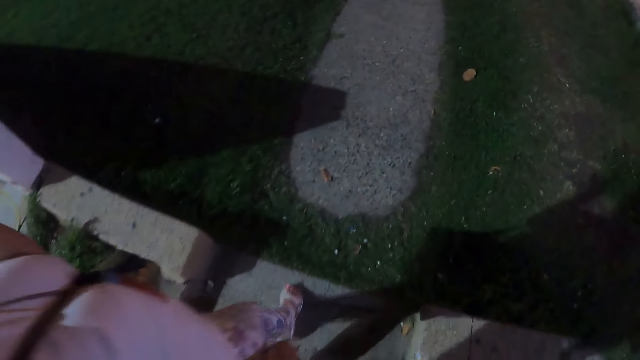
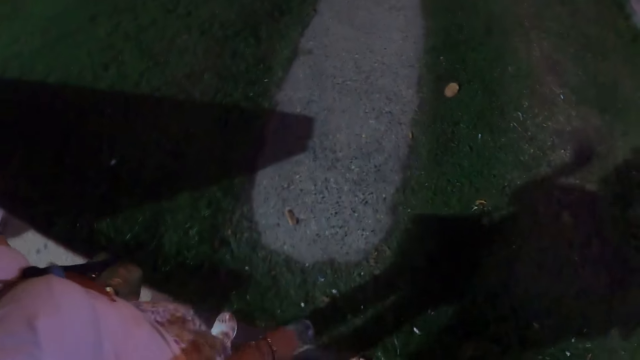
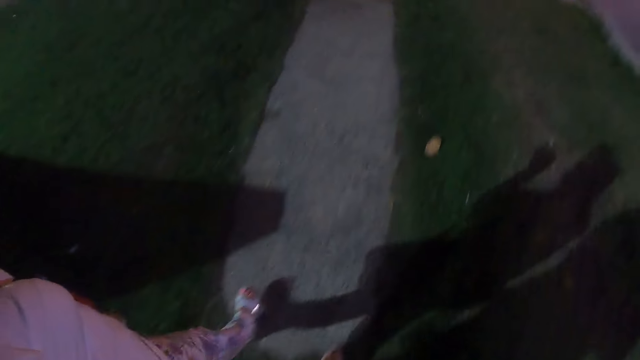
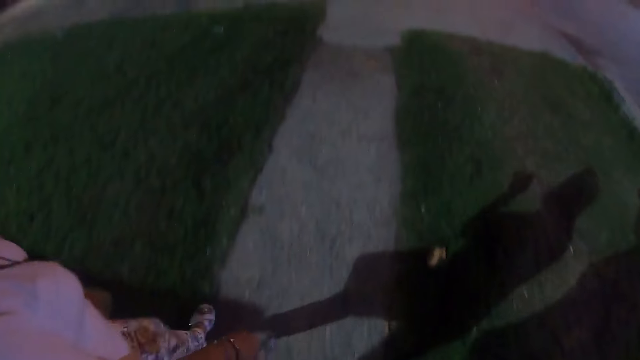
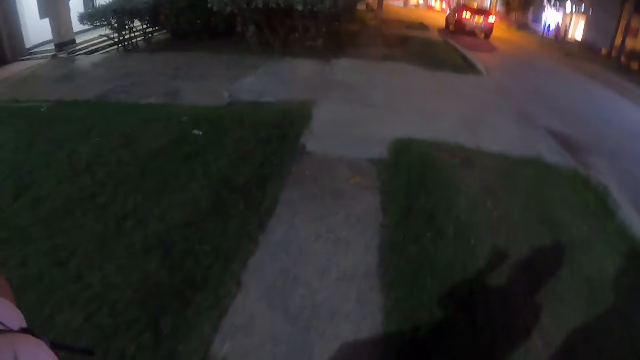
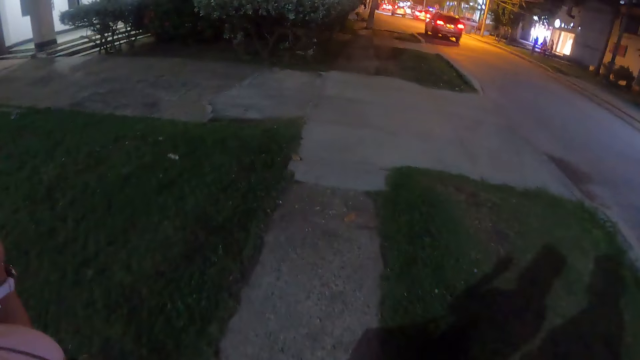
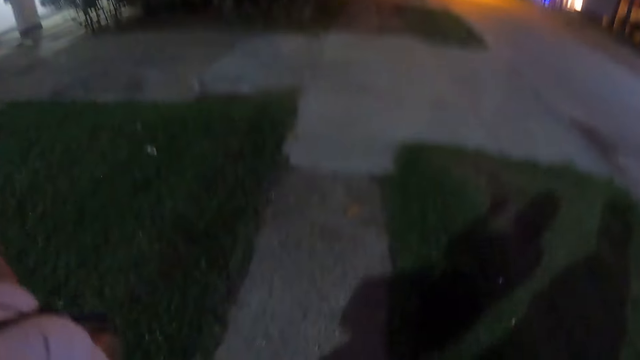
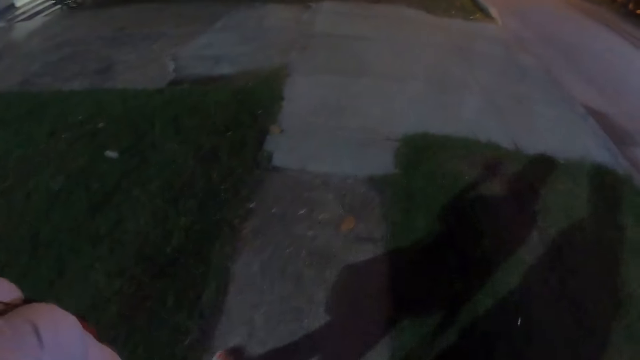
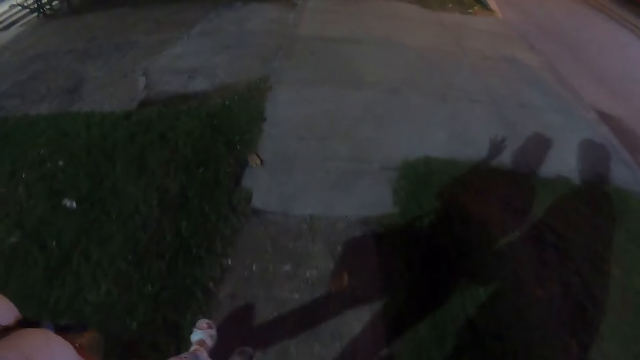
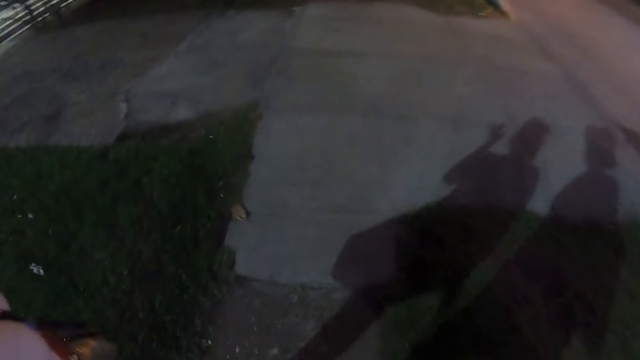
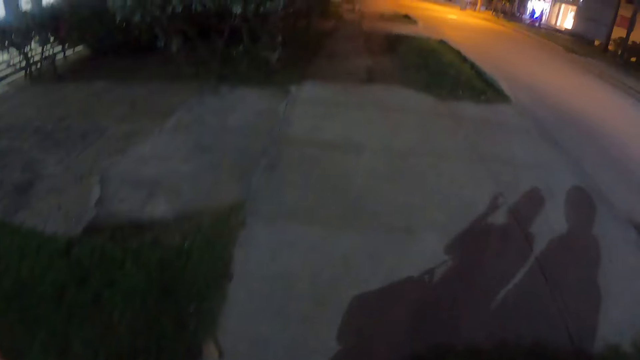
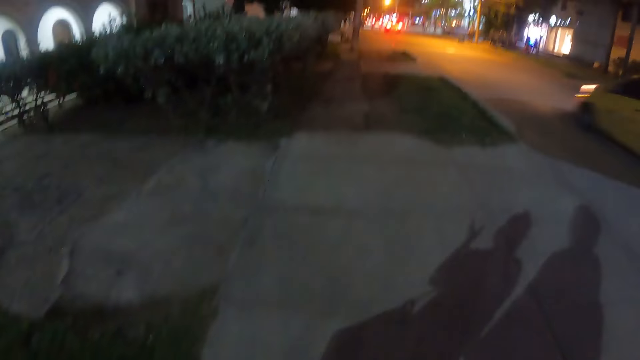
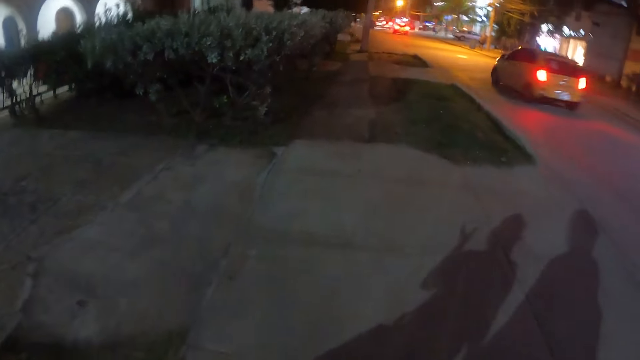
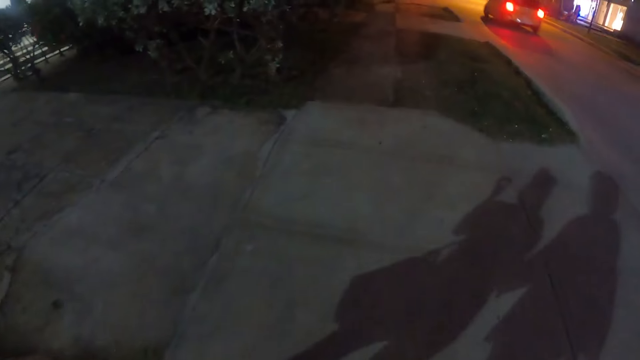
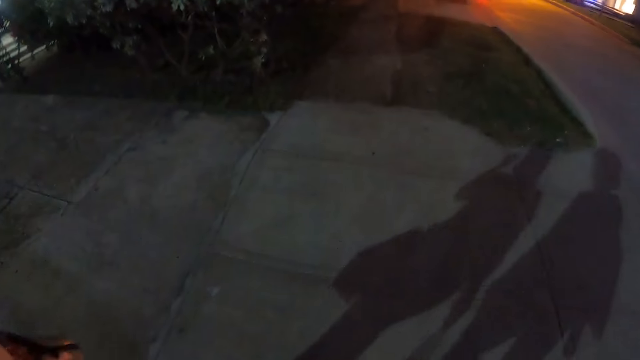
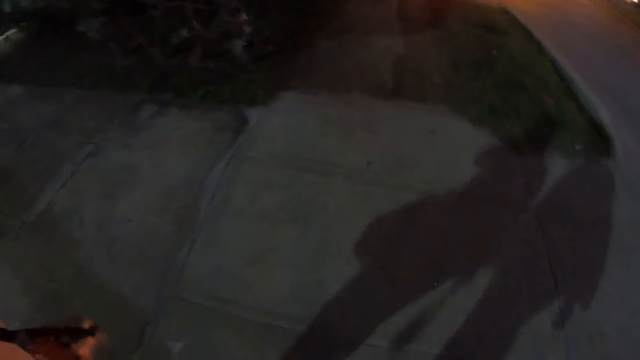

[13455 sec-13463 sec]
The camera wearer walks along the streets.

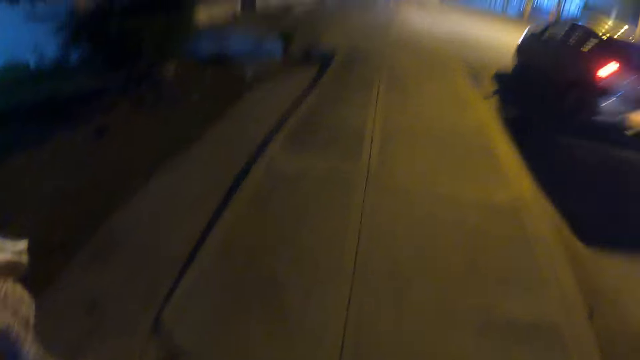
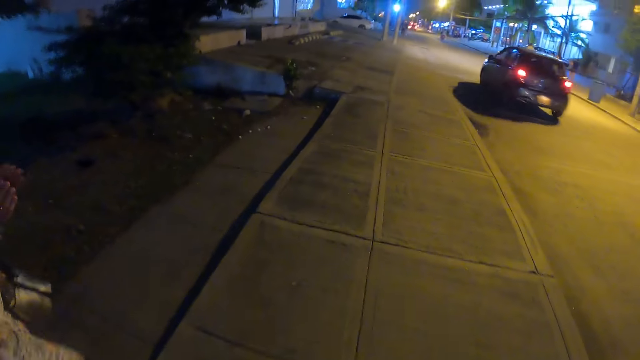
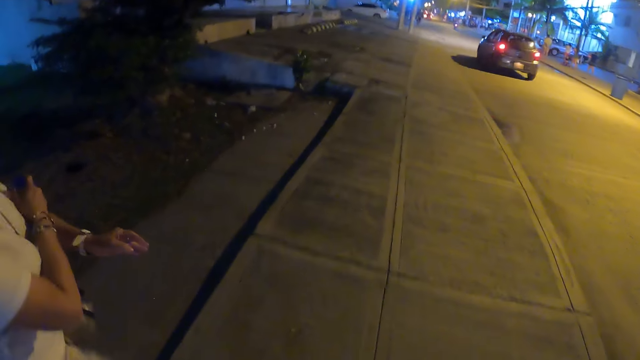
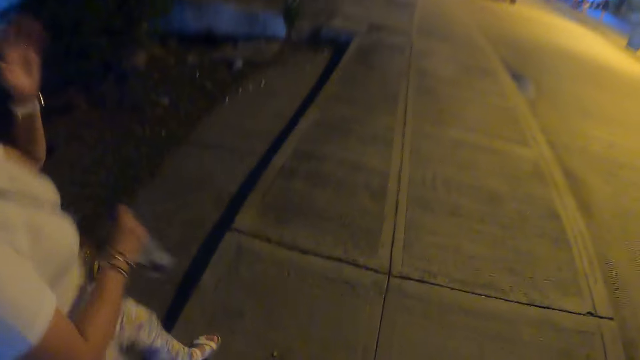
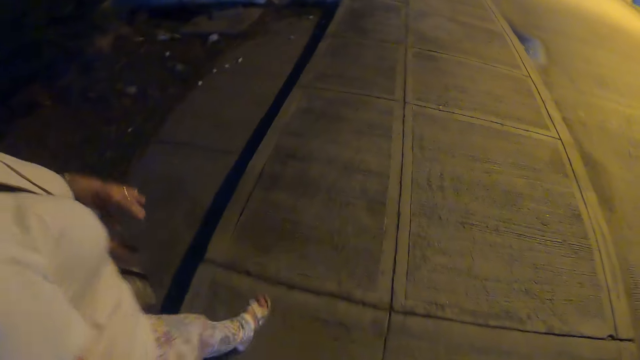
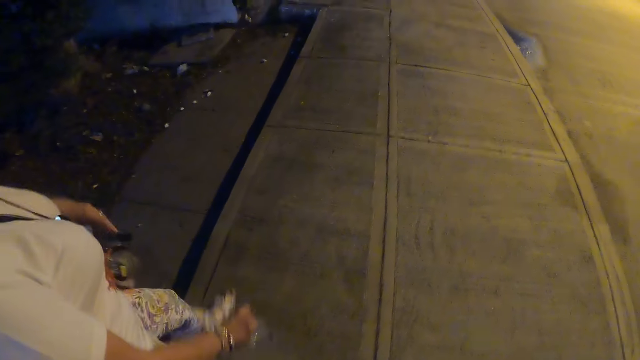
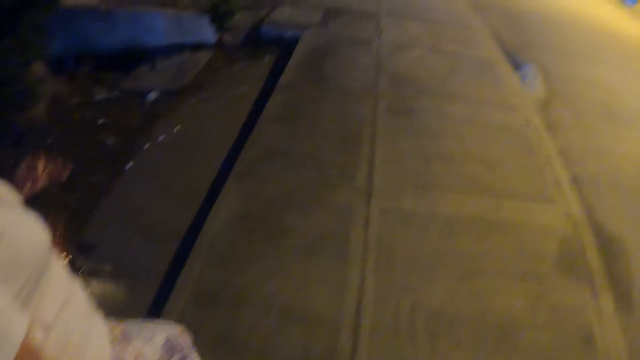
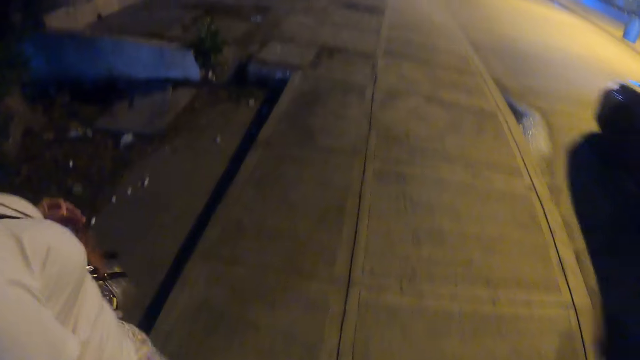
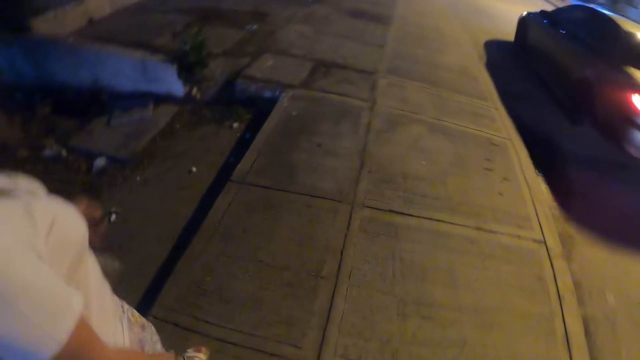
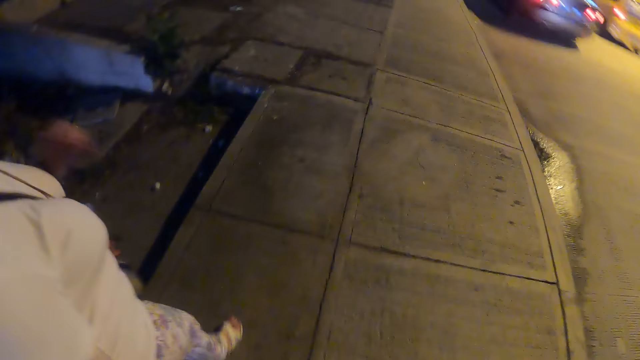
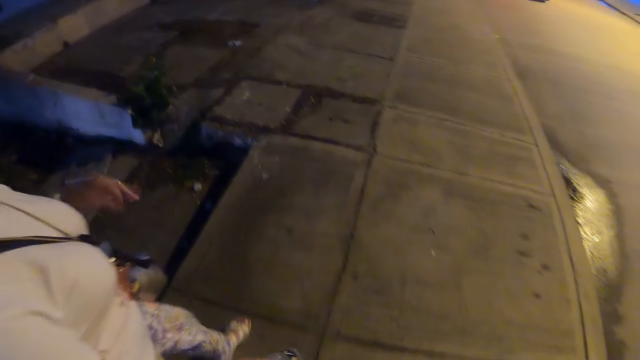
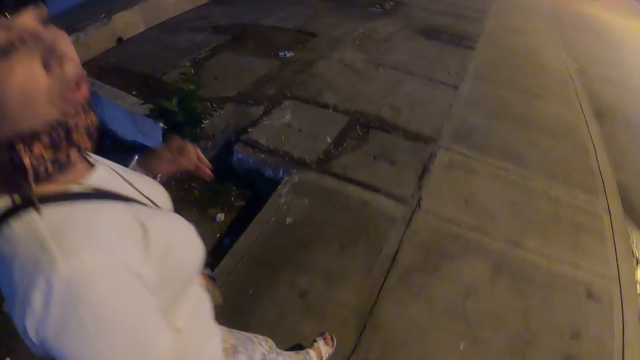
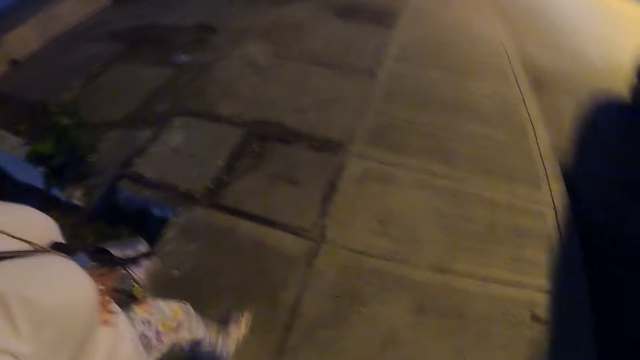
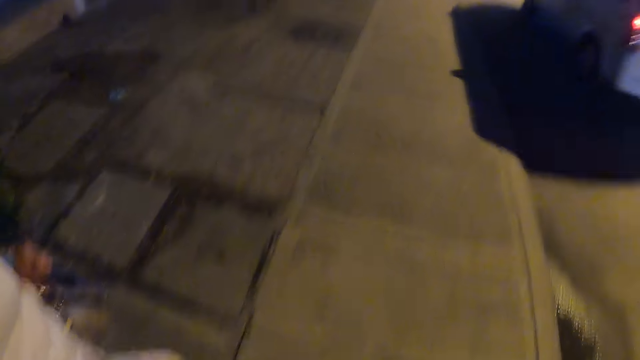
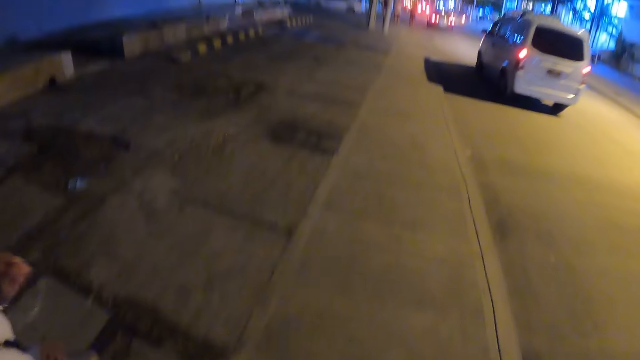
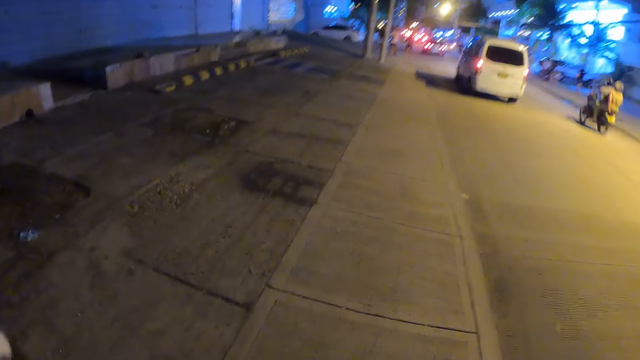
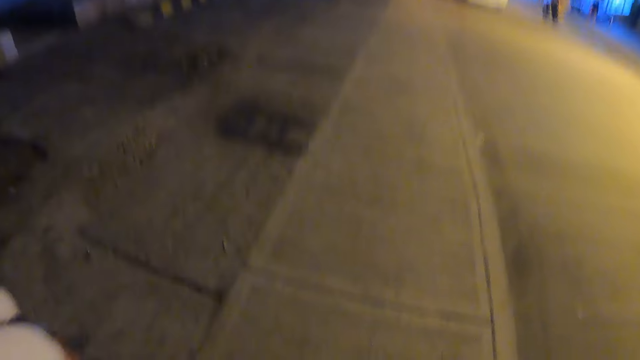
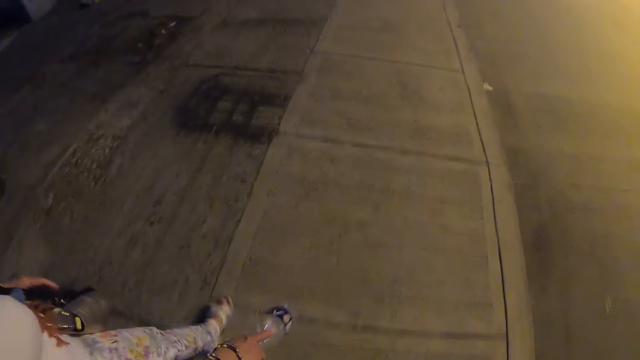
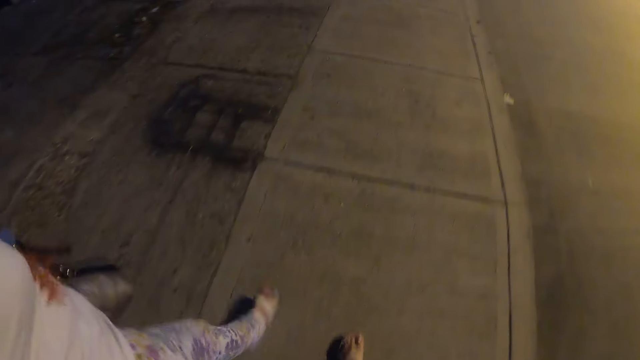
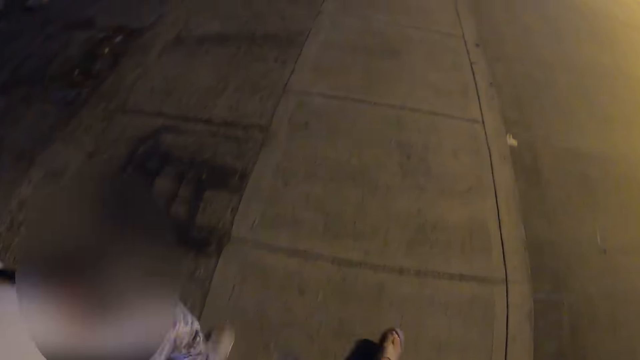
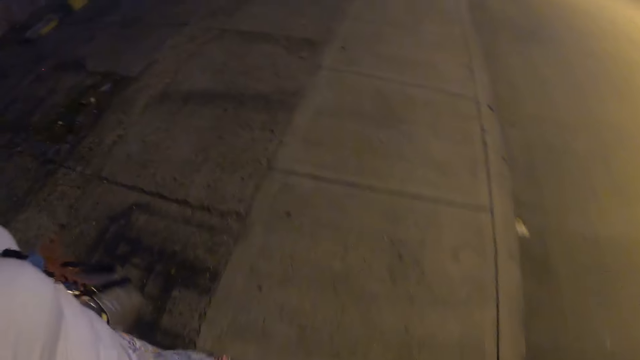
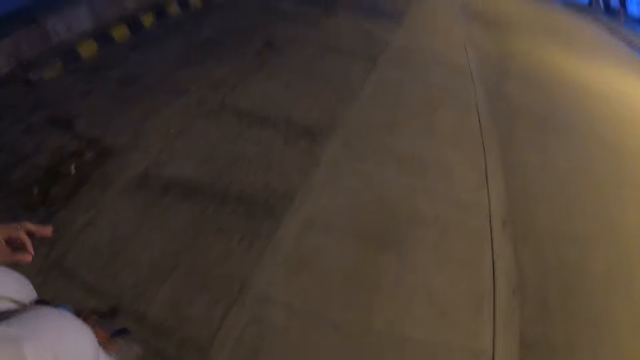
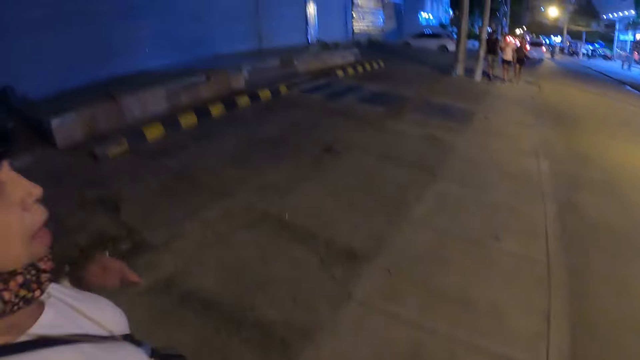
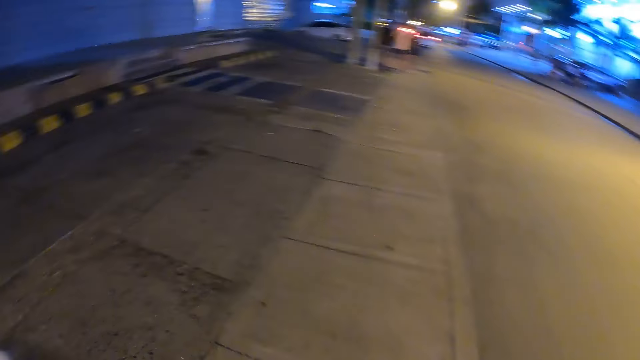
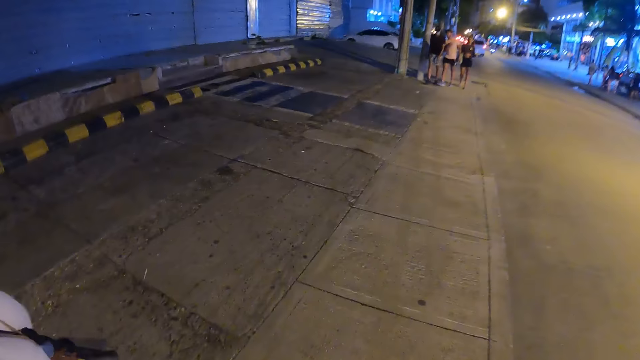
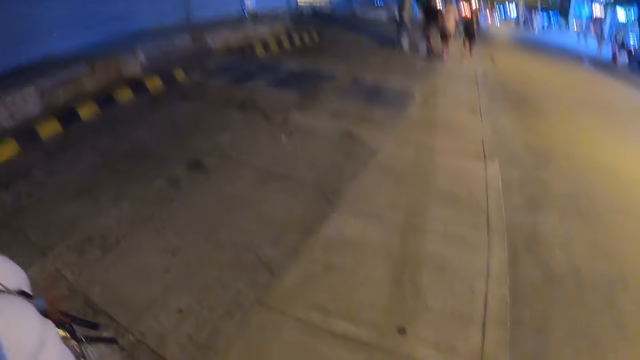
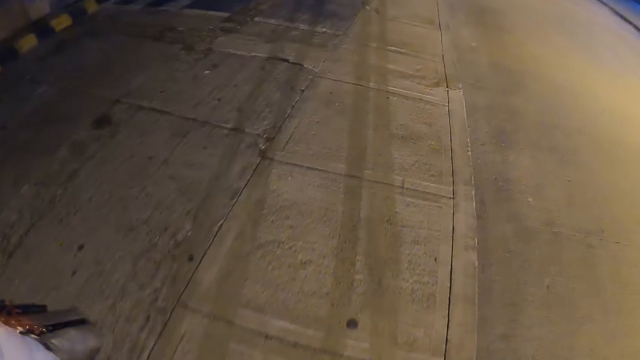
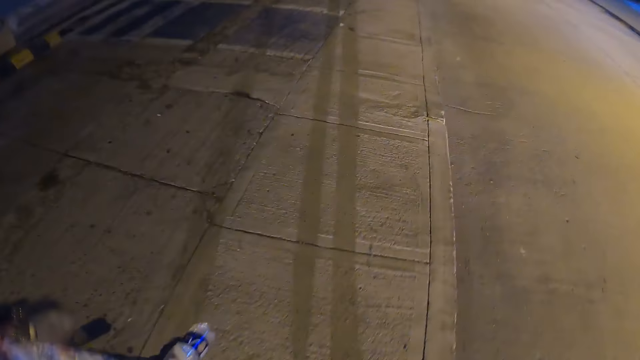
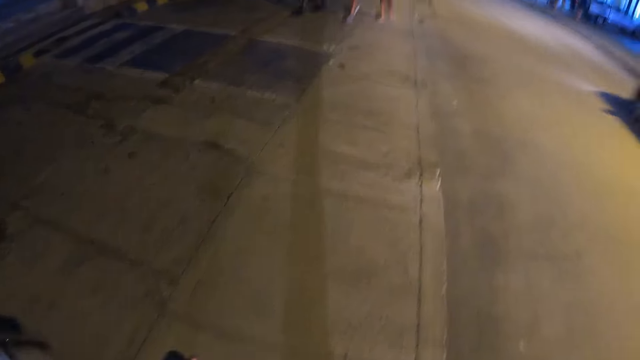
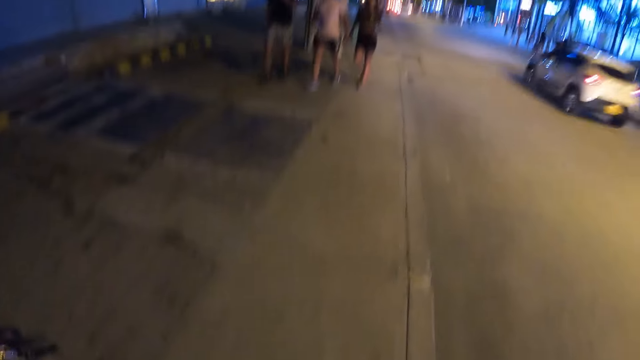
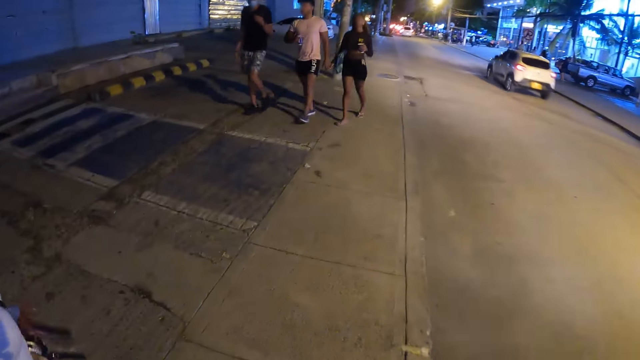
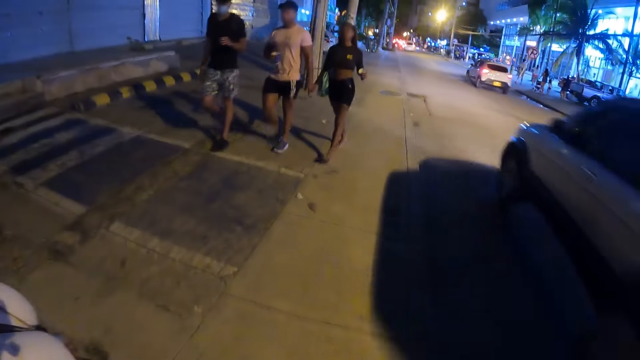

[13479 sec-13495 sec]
A person moves her hand. The camera wearer walks along the street.
